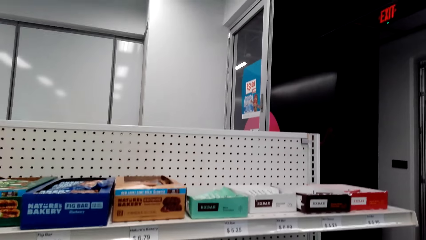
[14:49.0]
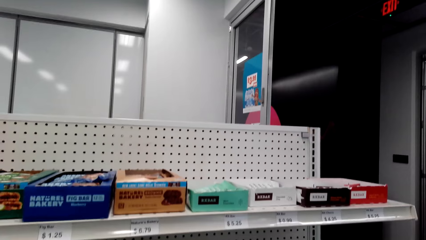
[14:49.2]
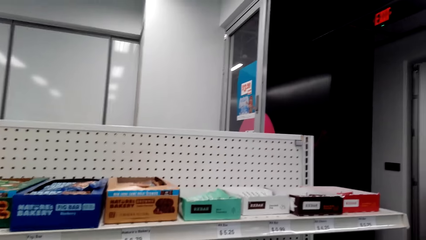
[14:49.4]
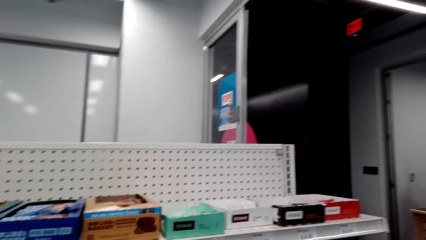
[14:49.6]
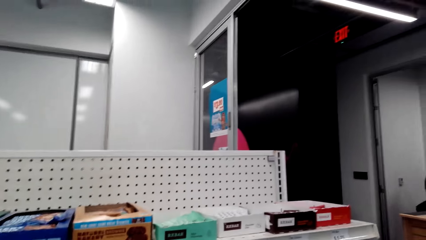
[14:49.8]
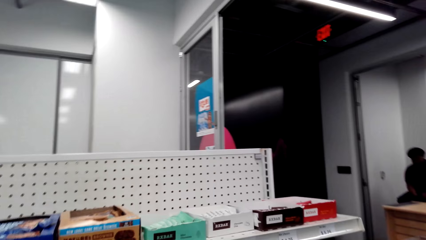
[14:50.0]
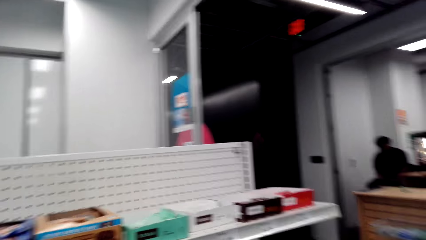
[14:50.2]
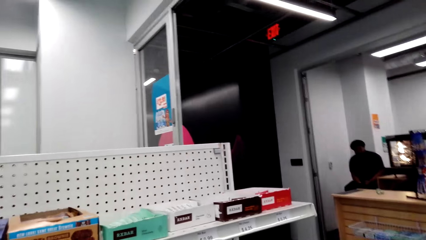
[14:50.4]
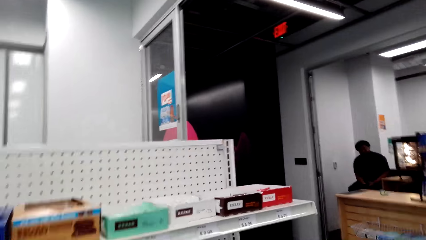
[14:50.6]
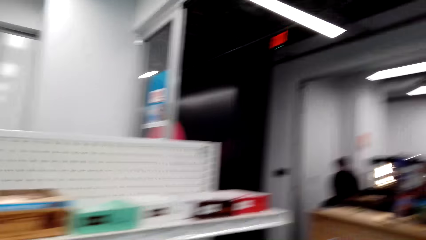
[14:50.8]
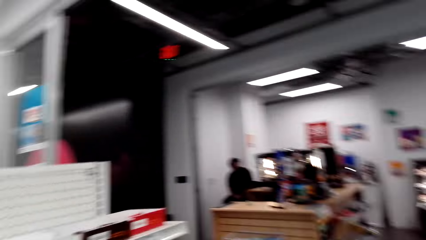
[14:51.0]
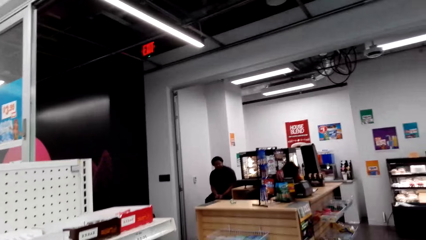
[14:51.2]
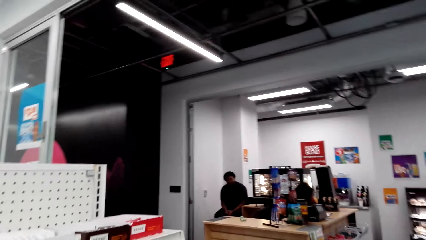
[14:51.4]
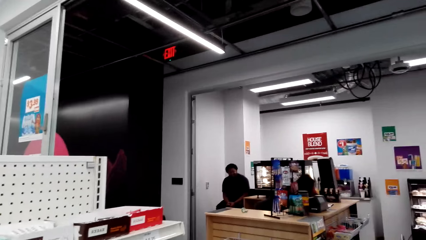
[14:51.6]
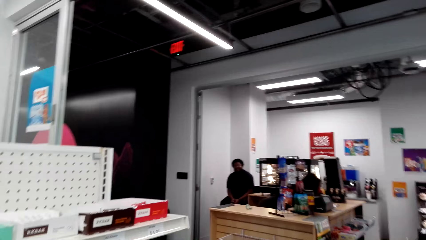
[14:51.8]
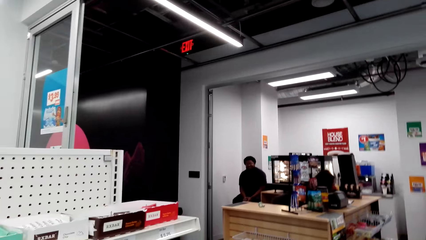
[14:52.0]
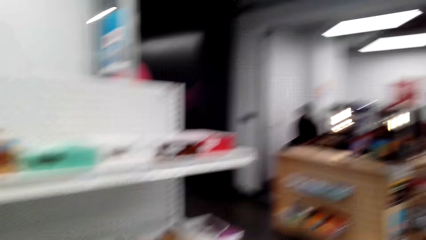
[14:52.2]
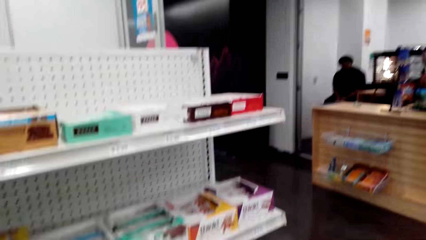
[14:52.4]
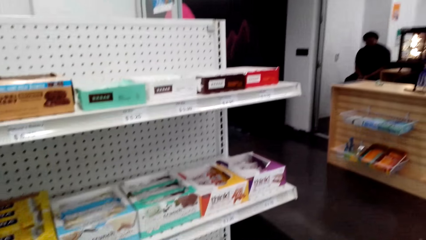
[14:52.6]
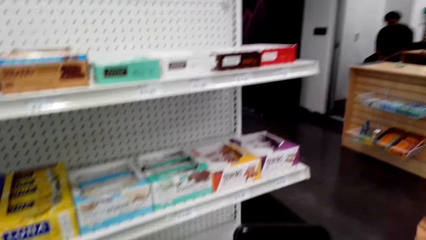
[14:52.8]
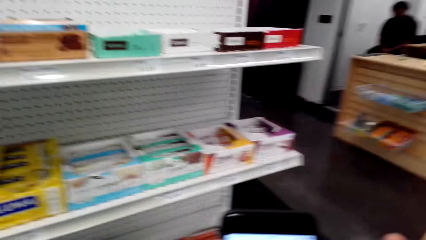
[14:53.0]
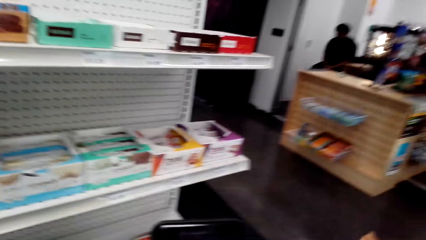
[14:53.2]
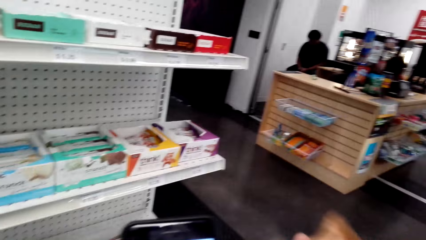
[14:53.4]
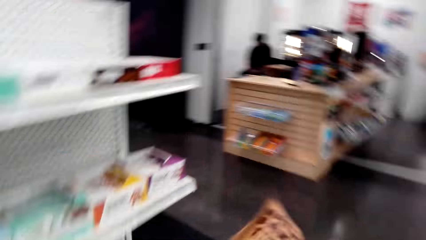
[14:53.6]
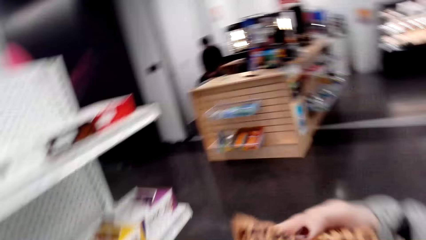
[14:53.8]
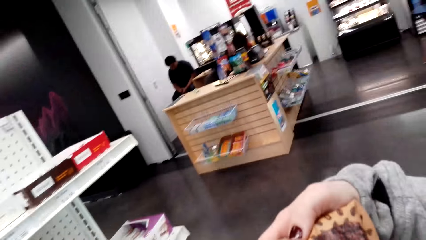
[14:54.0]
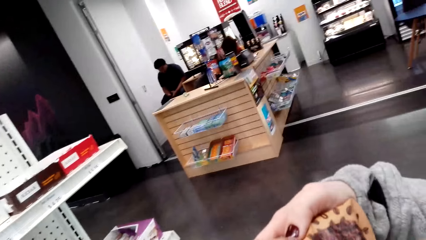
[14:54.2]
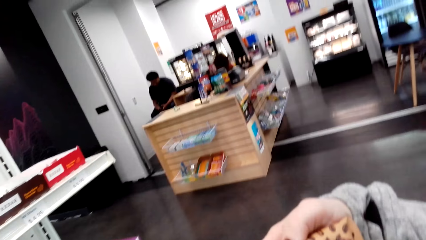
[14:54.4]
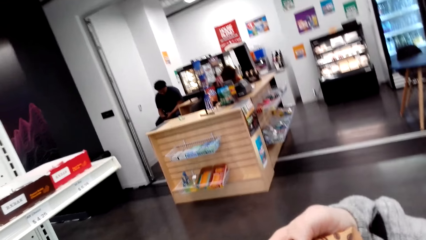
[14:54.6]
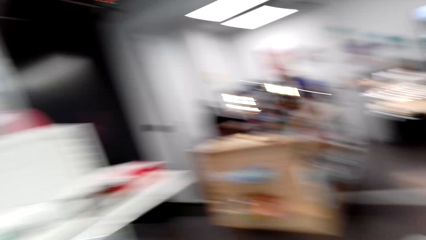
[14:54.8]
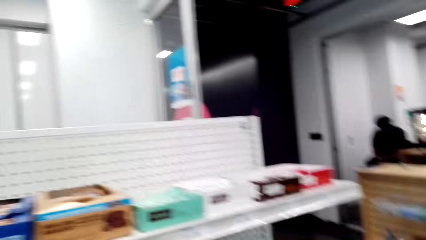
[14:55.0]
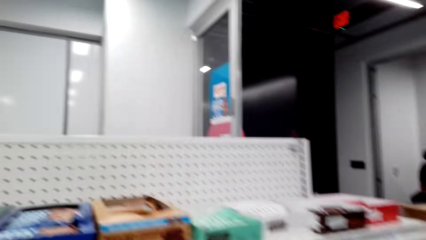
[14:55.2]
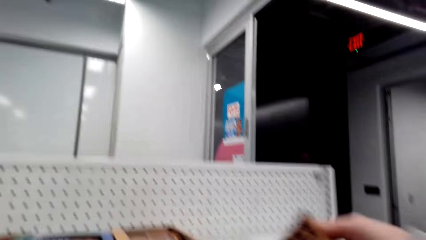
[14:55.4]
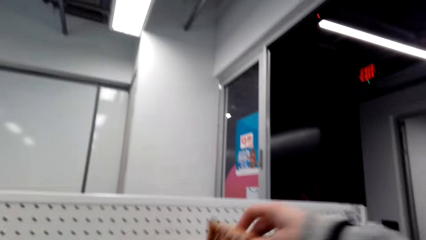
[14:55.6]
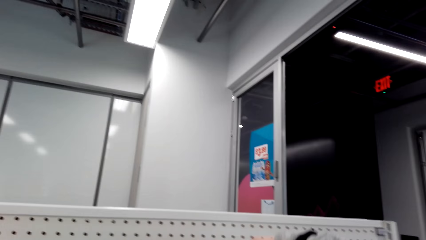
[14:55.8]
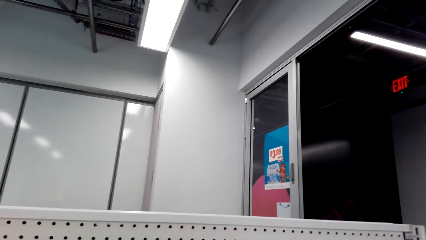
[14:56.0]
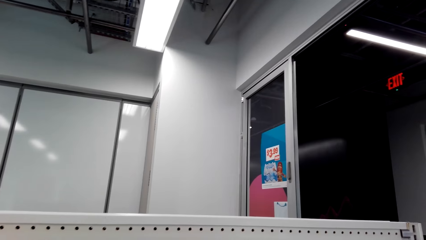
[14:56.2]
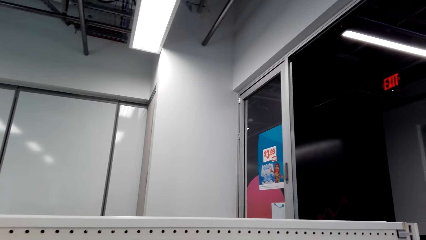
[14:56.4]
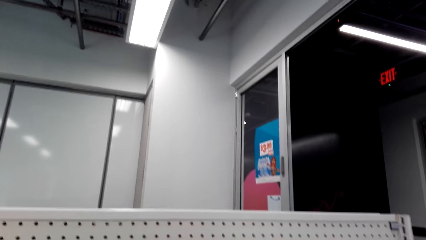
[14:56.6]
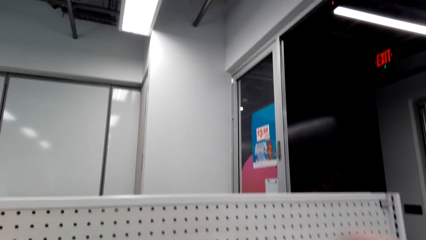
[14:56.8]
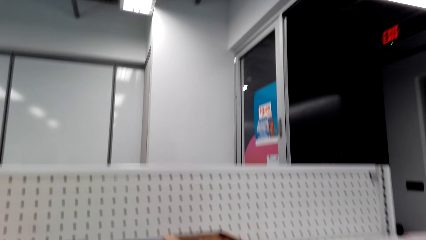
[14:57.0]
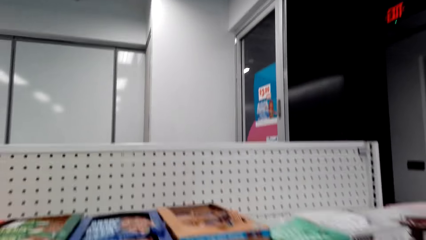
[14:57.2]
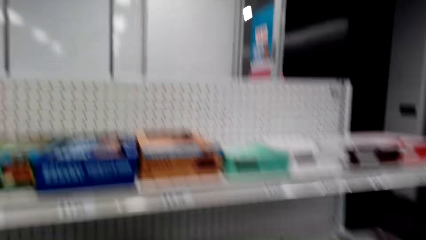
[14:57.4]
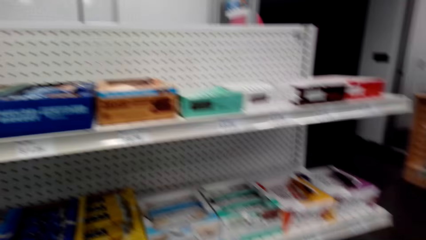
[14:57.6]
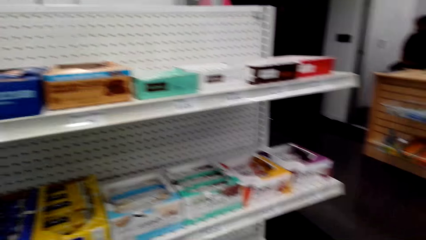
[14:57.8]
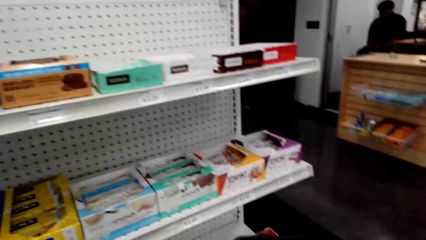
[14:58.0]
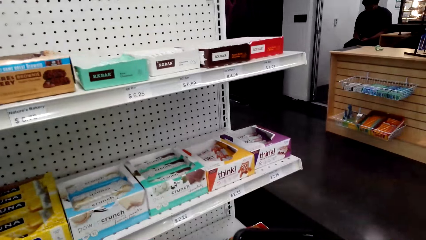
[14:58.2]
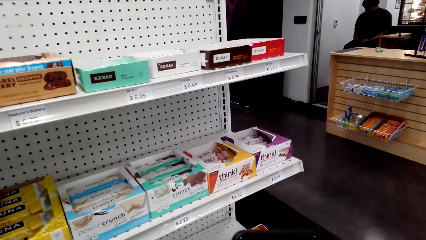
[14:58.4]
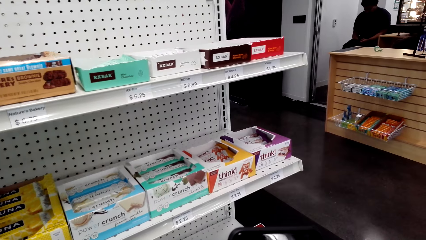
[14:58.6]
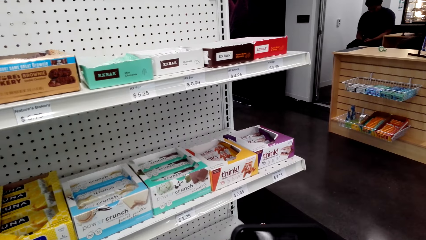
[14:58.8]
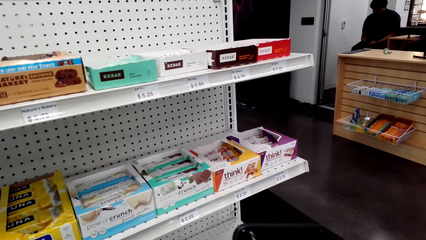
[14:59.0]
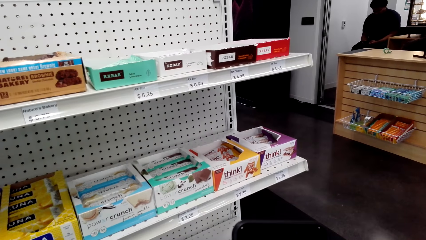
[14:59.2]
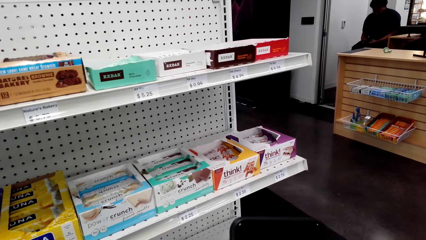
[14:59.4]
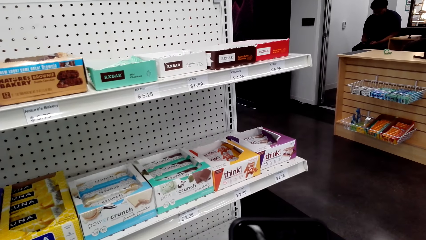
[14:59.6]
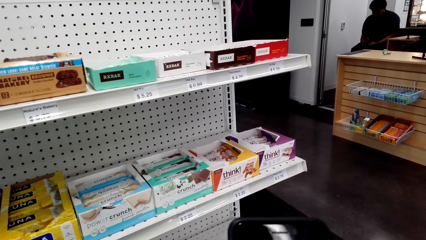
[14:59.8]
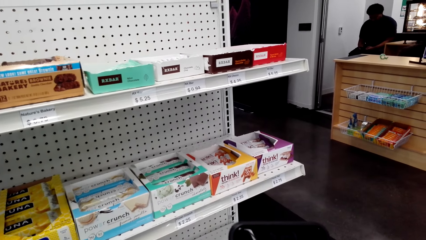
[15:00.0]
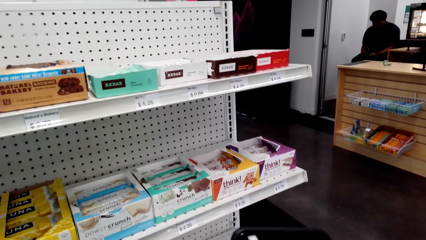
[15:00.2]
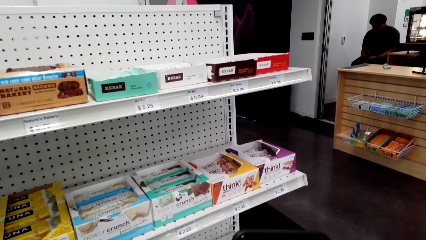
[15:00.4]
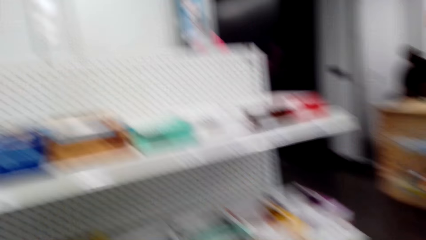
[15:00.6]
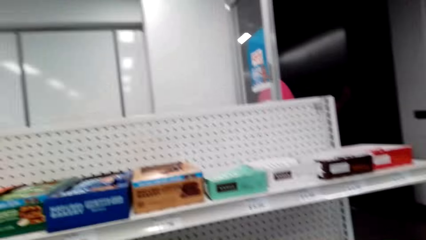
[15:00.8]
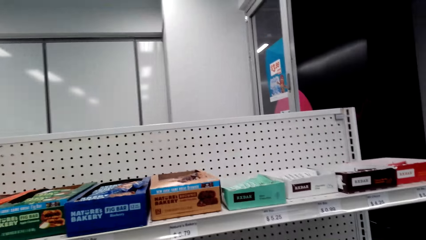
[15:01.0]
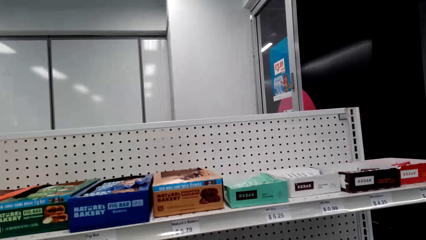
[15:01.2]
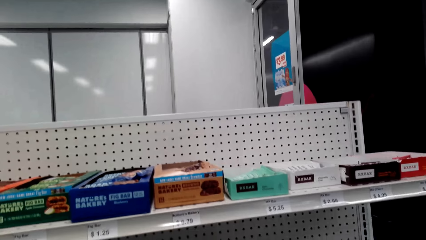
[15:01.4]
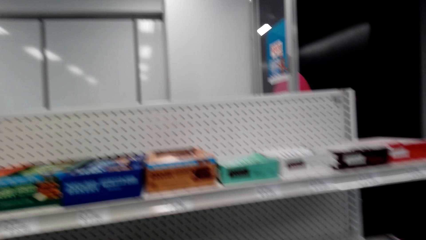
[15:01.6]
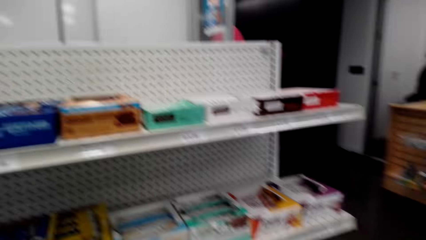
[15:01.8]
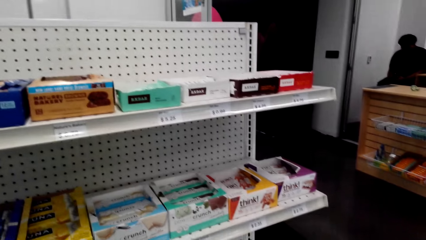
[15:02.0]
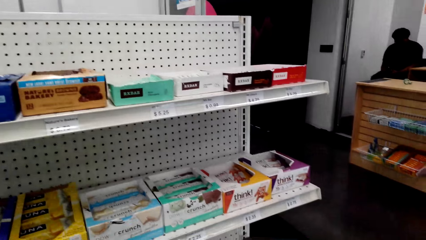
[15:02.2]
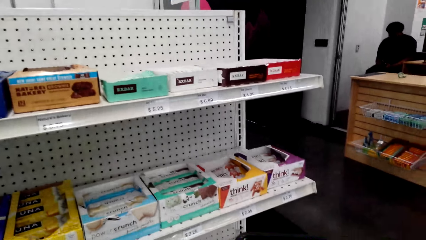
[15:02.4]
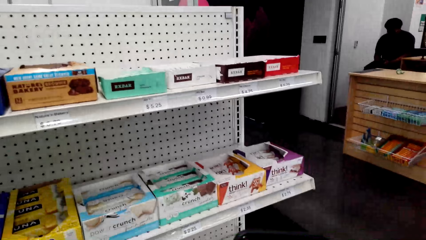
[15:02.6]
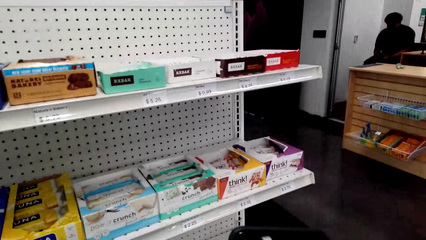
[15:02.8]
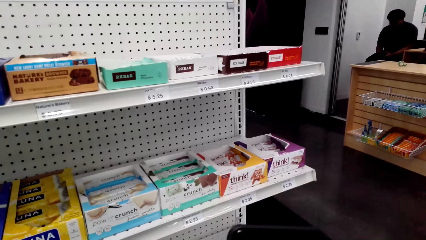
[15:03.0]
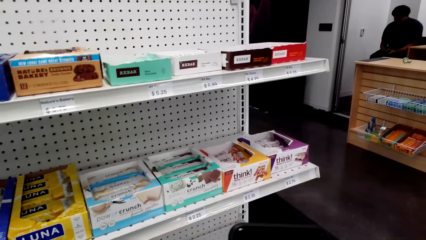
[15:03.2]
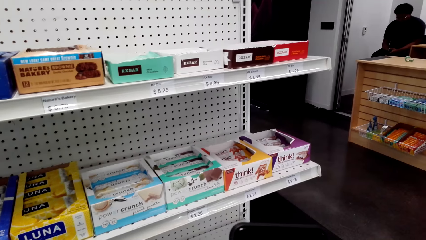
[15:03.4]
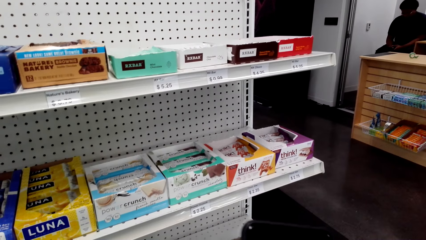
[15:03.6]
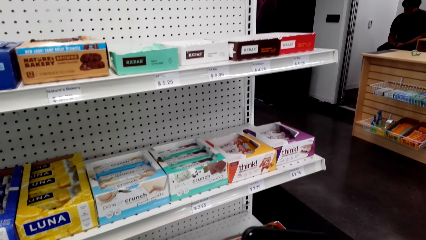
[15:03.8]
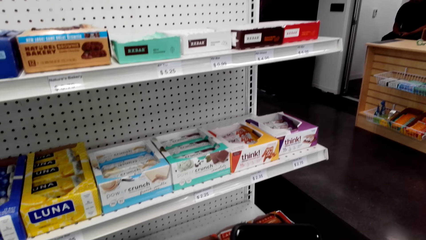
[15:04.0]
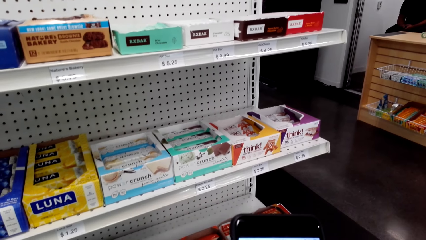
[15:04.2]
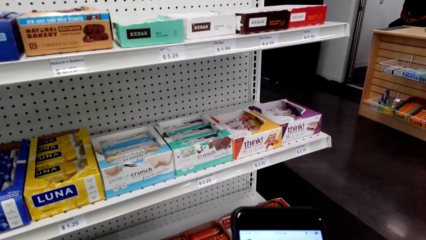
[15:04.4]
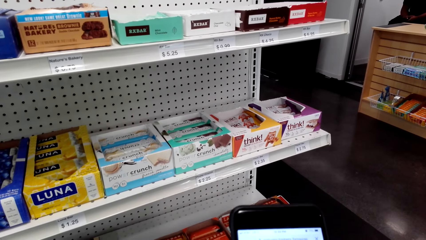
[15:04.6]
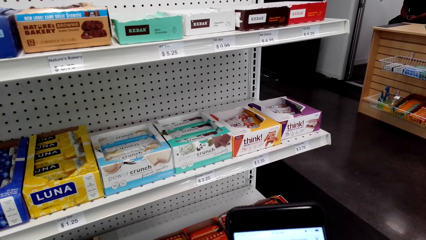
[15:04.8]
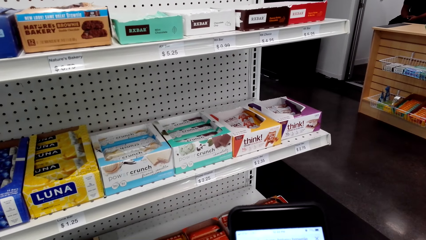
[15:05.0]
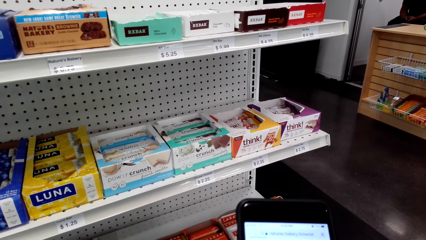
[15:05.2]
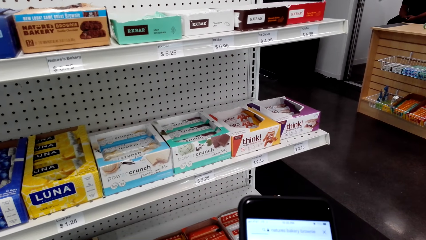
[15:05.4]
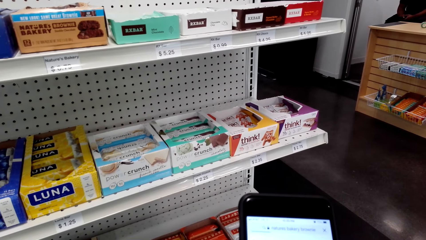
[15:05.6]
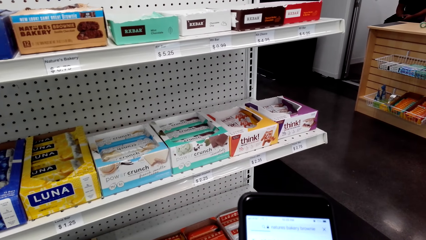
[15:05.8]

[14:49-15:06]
The camera wearer returns something. They use the phone. They operate the phone.
